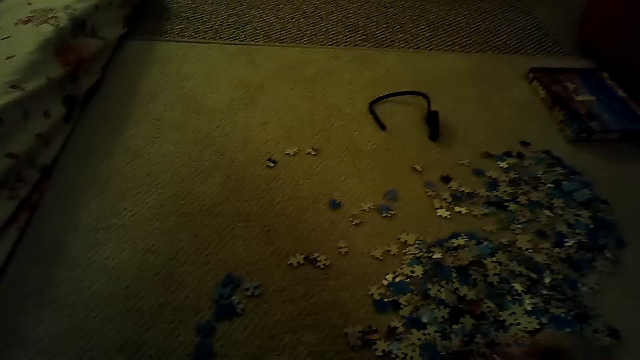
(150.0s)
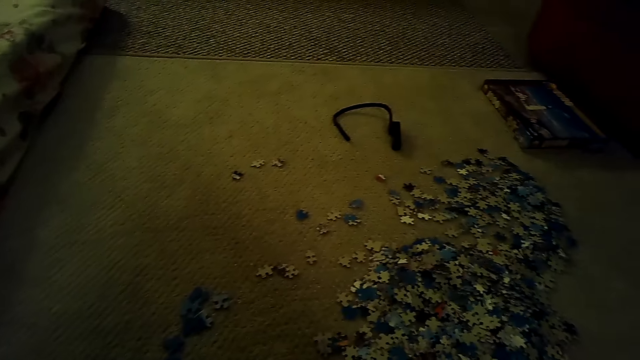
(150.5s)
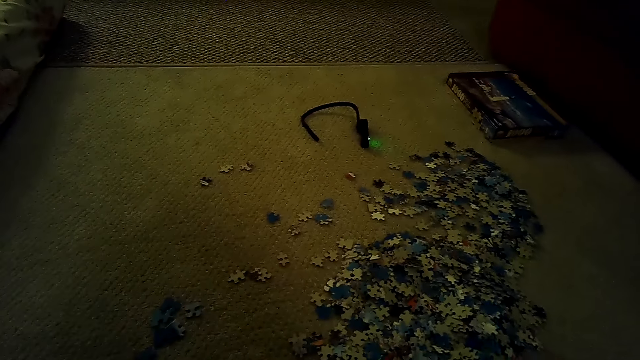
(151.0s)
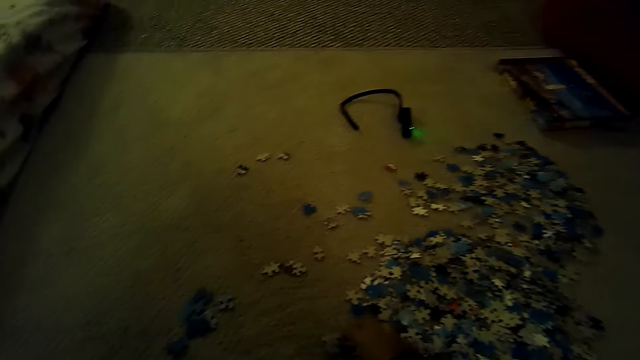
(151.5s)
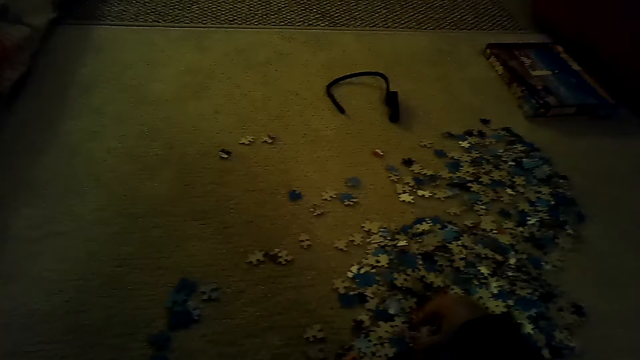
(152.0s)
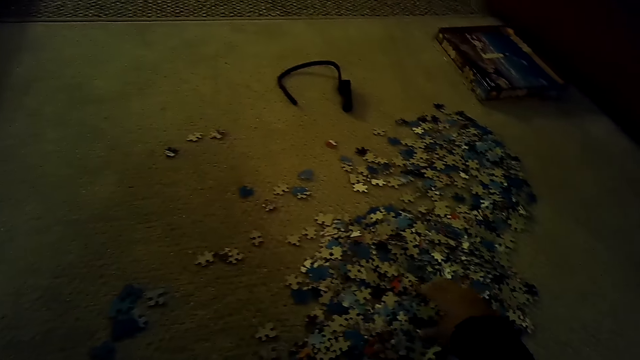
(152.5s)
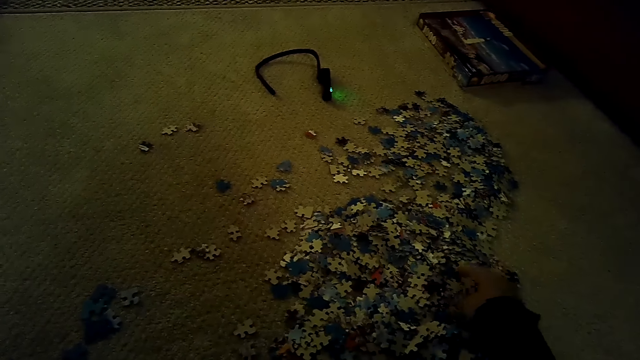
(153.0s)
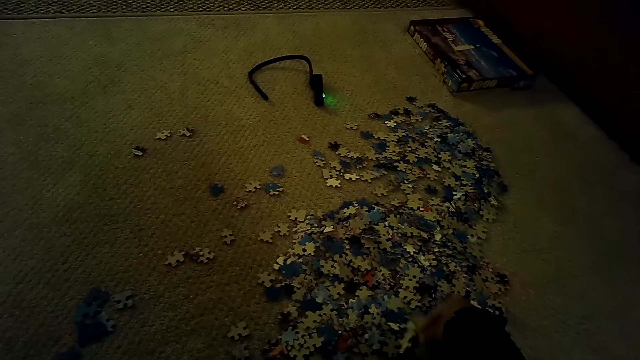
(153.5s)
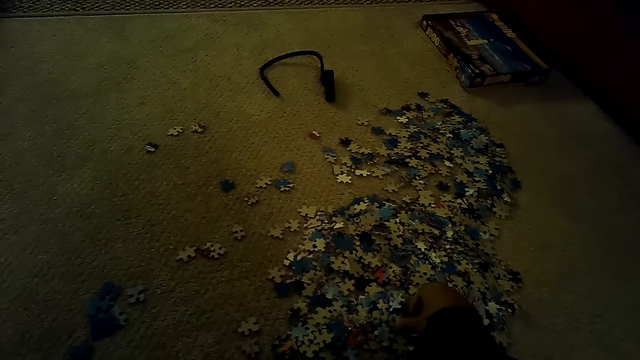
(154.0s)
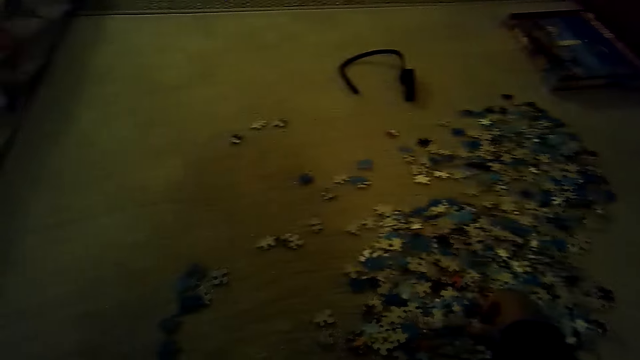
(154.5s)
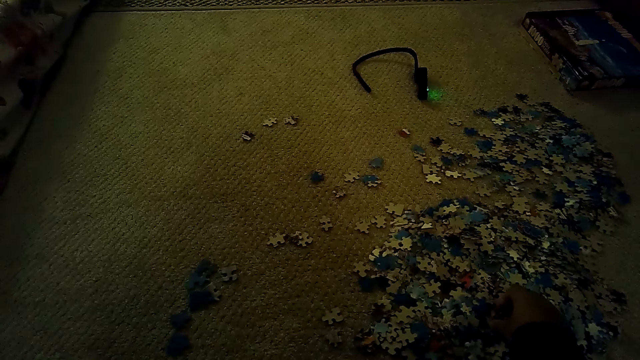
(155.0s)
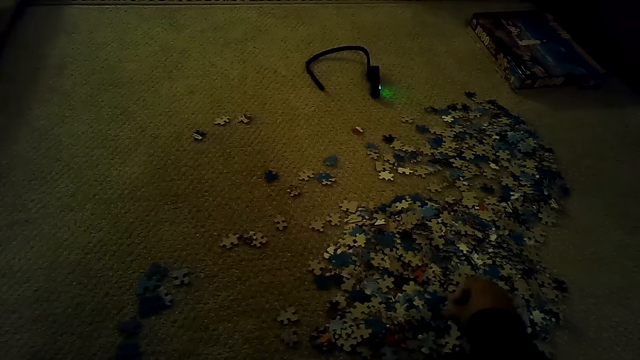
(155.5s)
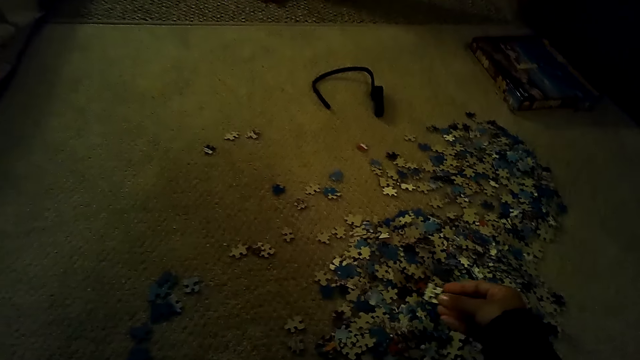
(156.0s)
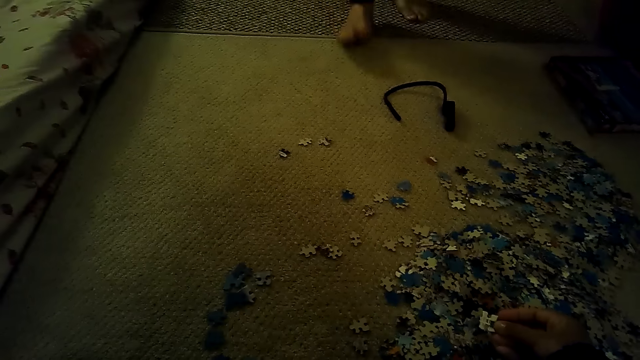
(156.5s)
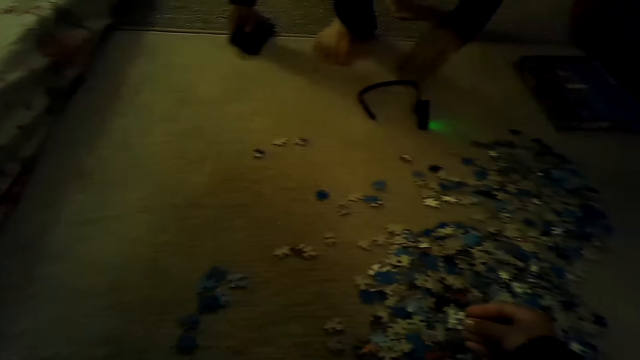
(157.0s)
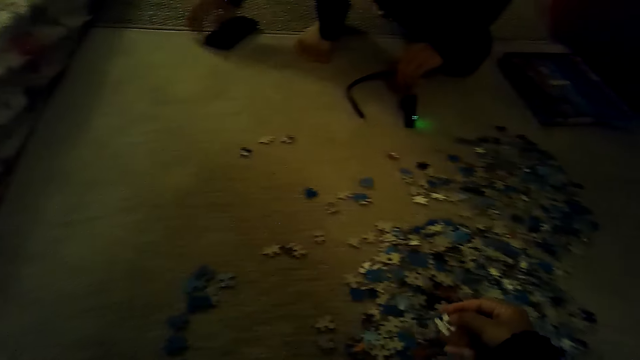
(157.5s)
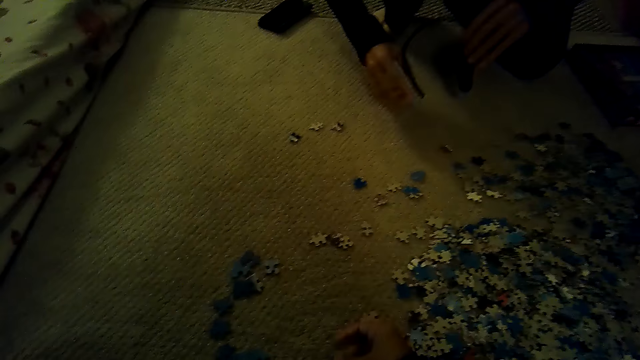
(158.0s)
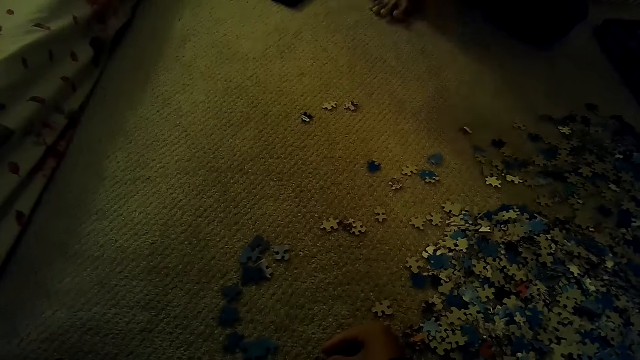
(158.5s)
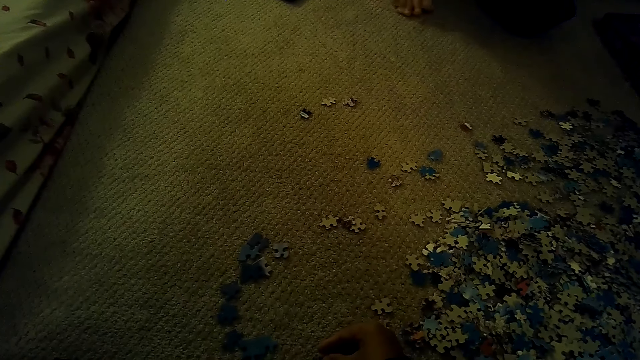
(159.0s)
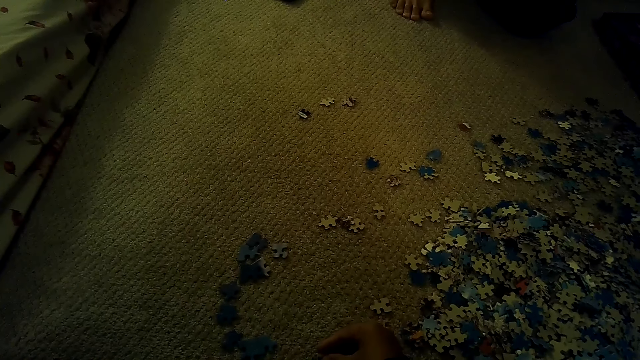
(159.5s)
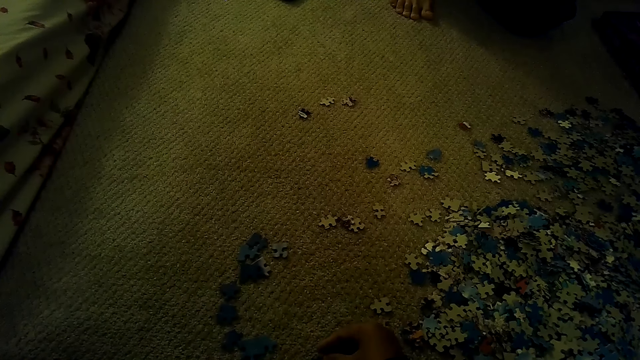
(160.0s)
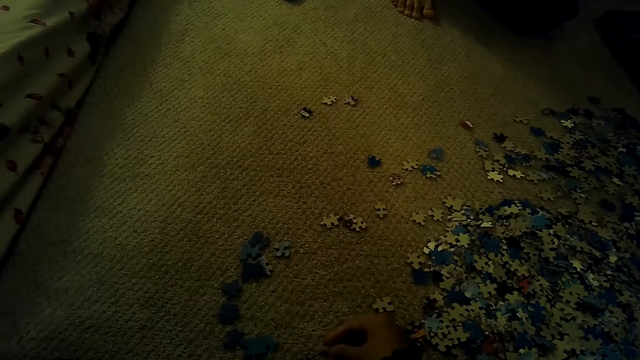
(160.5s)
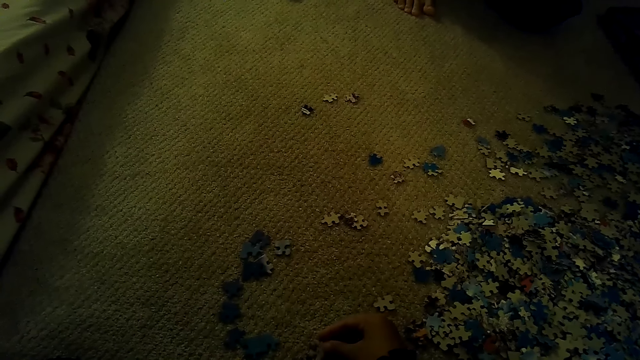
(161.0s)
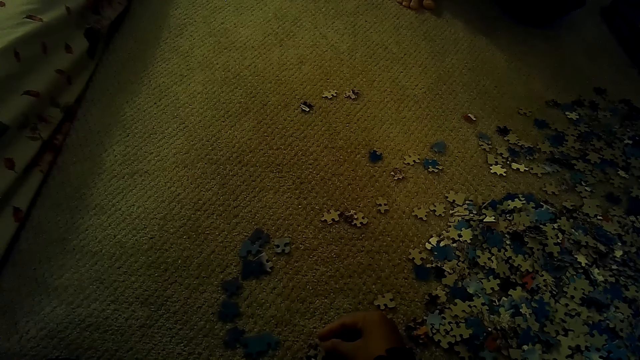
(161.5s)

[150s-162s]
A man walks in the house, sits on the floor and picks up the headphone with the left hand. The camera wearer stares at the floor.

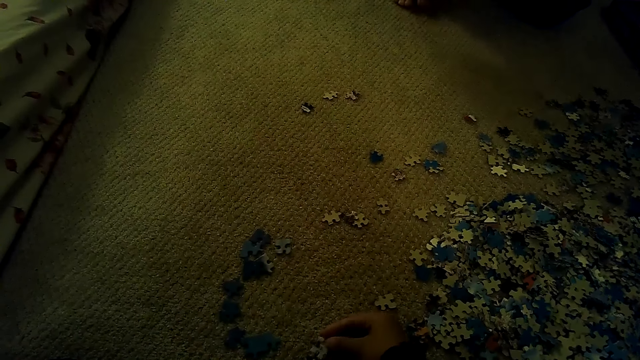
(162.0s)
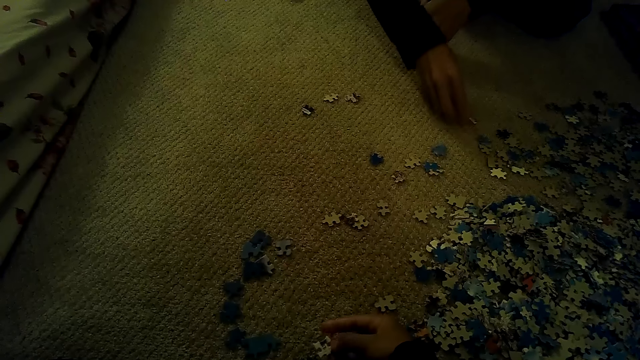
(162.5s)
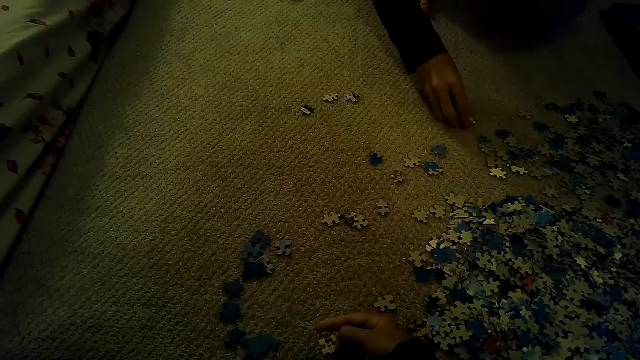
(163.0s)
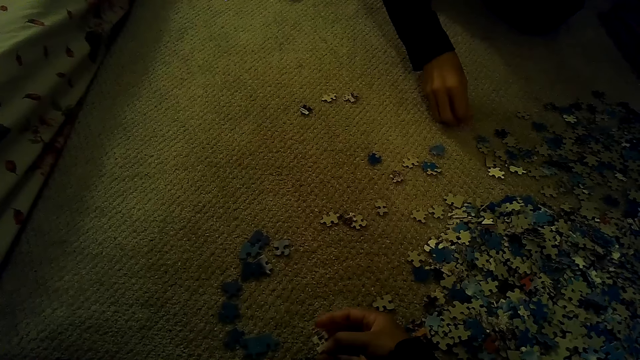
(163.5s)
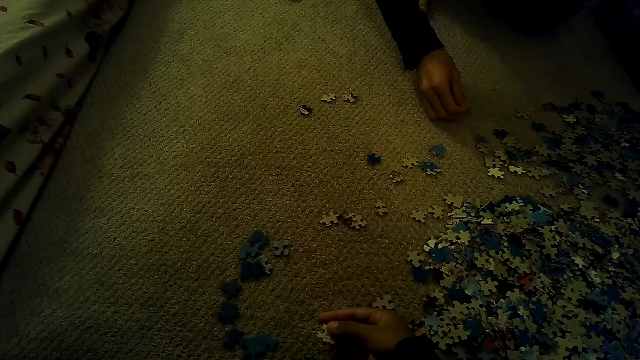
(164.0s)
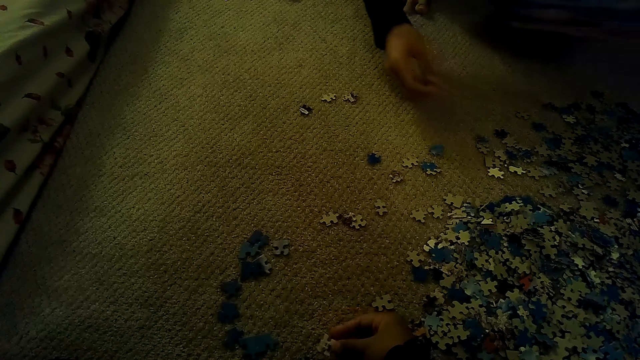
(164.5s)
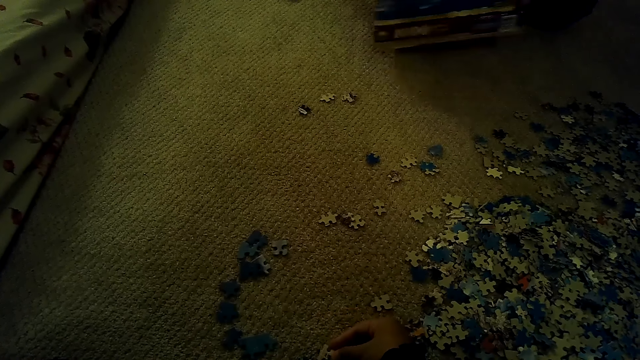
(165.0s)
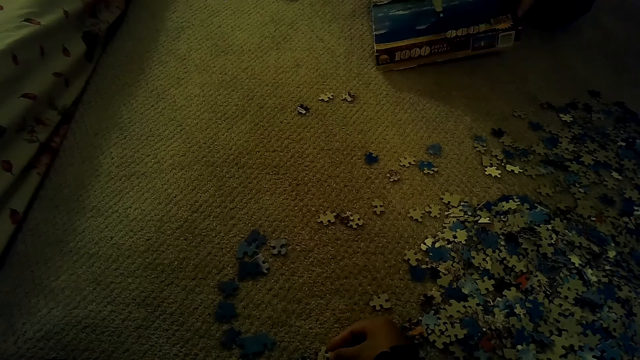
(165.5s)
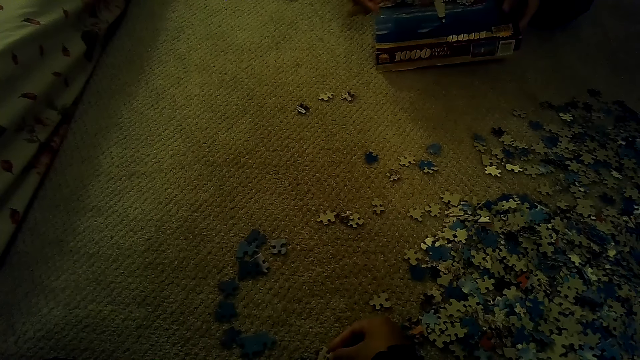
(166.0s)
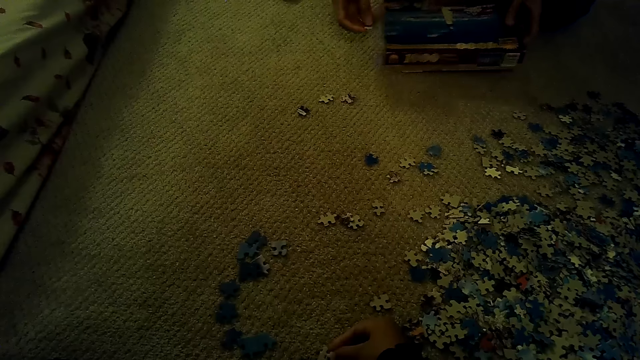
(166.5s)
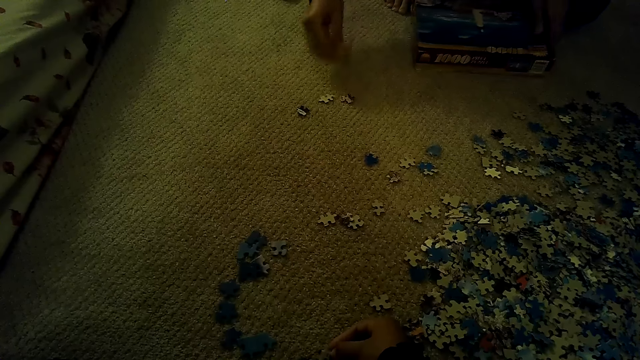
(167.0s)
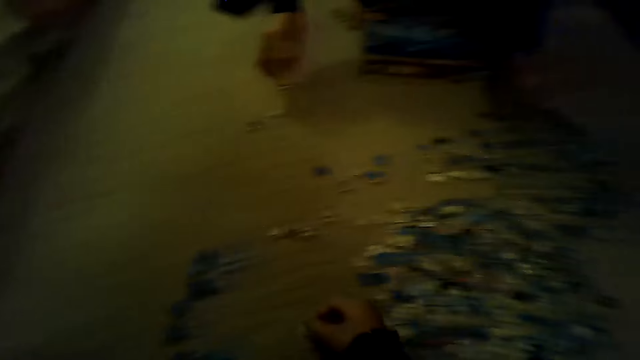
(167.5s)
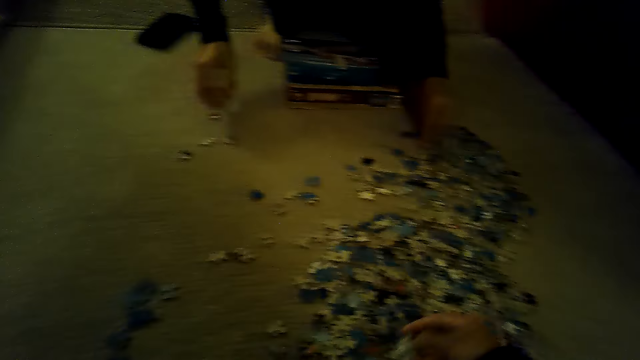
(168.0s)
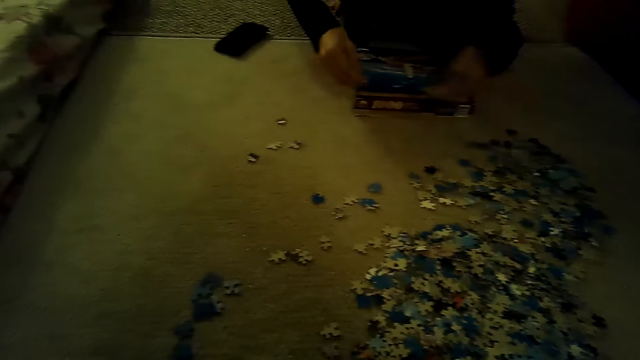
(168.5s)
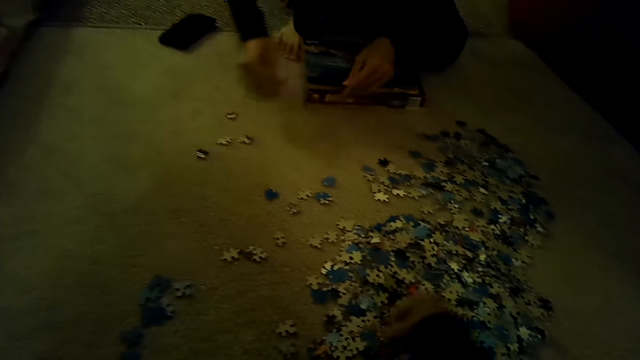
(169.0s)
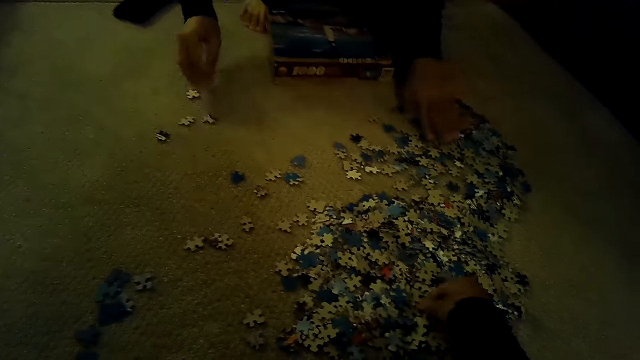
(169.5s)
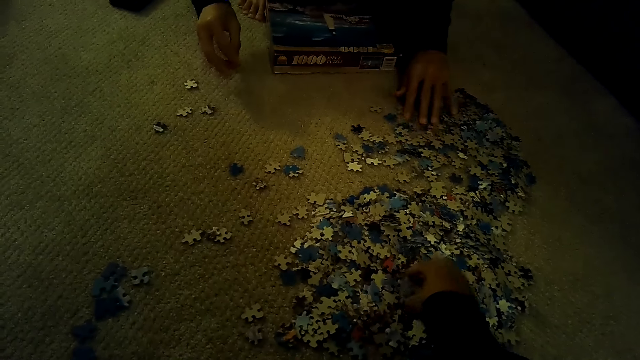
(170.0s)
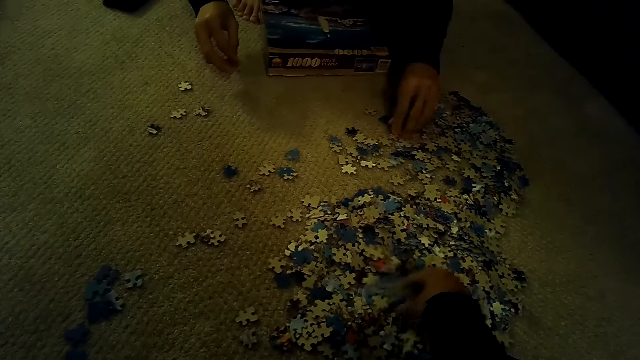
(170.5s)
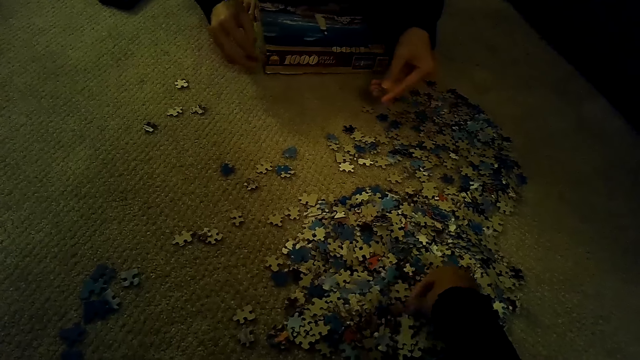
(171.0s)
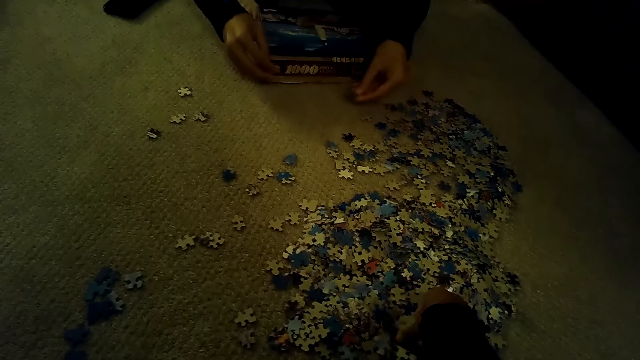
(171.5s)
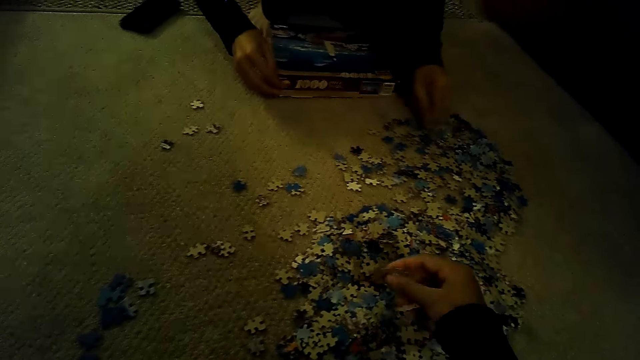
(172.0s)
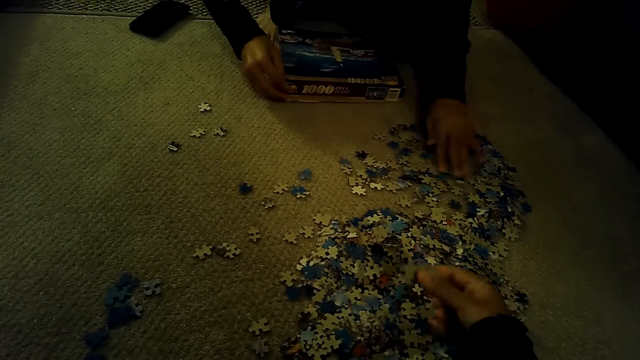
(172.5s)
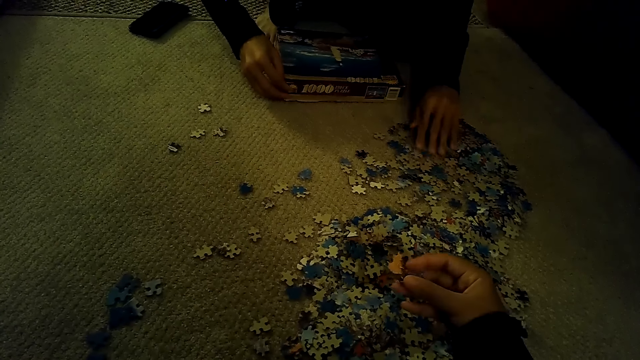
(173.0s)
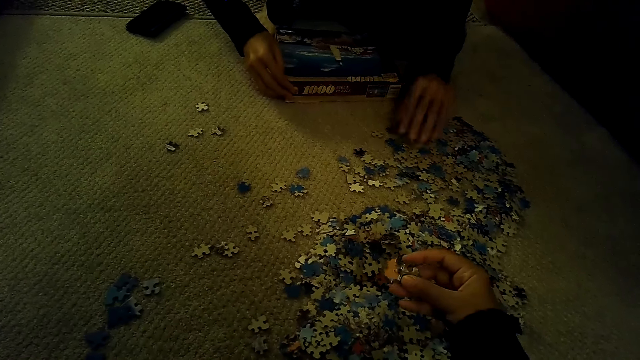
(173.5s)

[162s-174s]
A man sorts the pieces of the jigsaw puzzle. The camera wearer sorts the pieces of the jigsaw puzzle. They play the jigsaw puzzle. The man plays the jigsaw puzzle.
